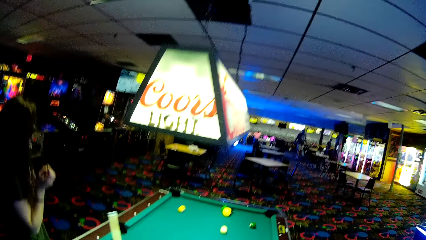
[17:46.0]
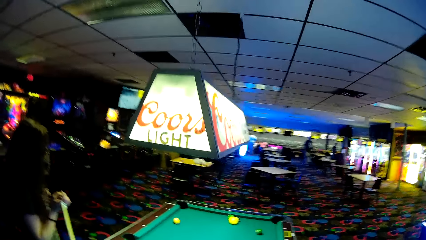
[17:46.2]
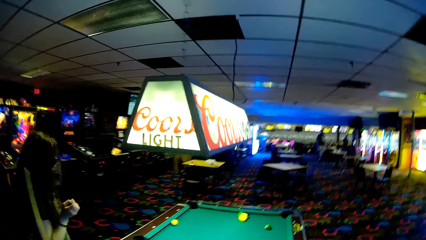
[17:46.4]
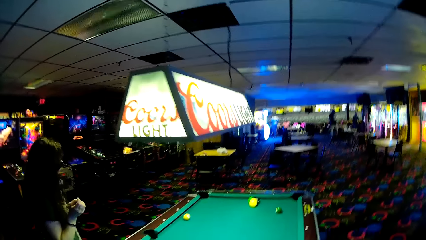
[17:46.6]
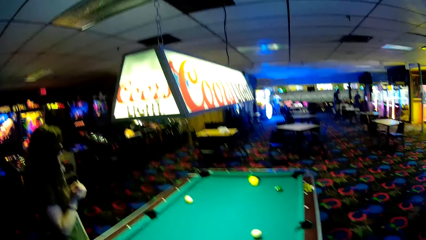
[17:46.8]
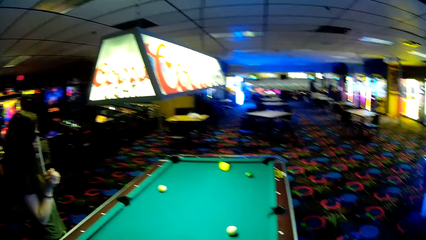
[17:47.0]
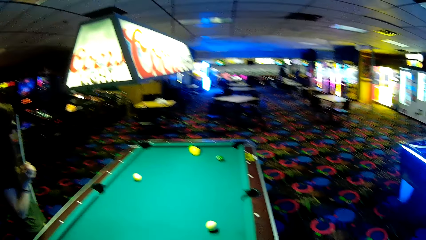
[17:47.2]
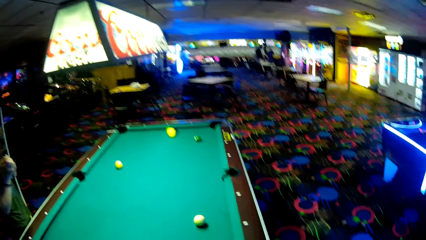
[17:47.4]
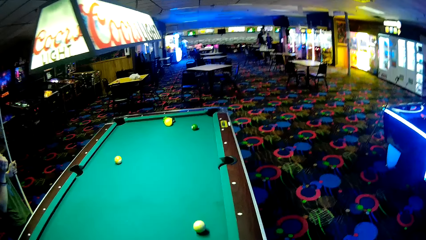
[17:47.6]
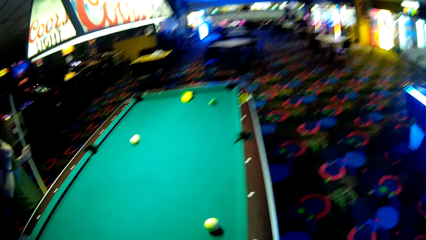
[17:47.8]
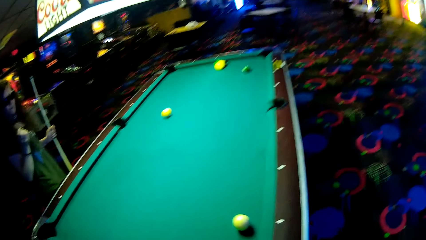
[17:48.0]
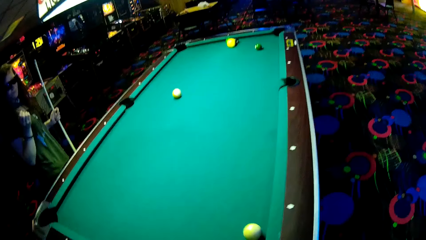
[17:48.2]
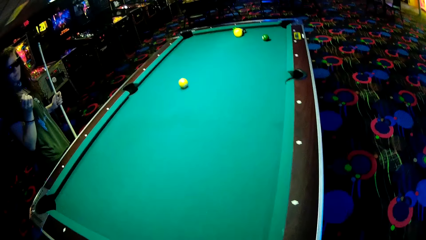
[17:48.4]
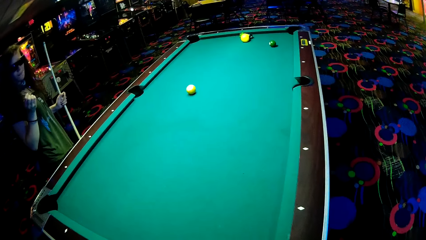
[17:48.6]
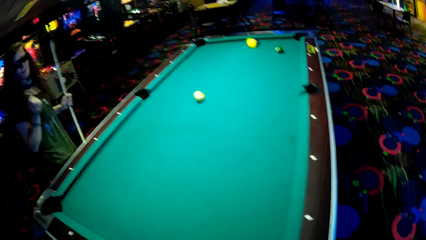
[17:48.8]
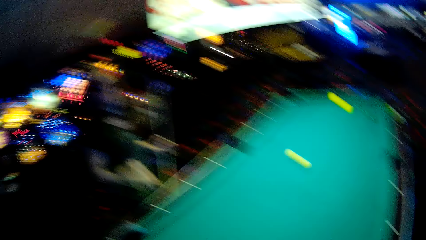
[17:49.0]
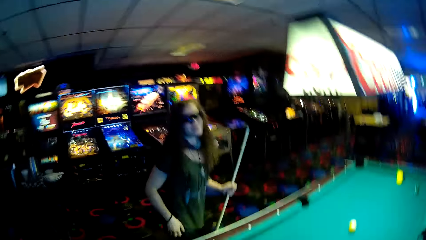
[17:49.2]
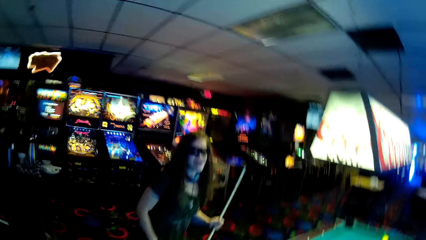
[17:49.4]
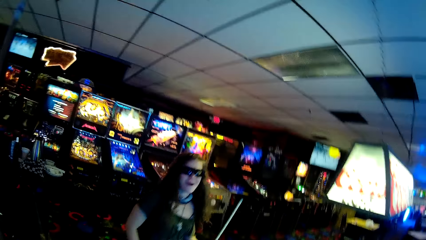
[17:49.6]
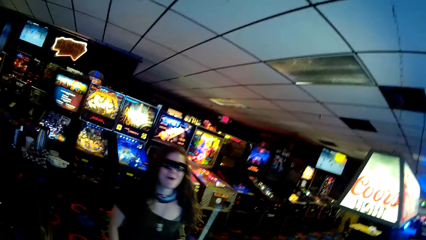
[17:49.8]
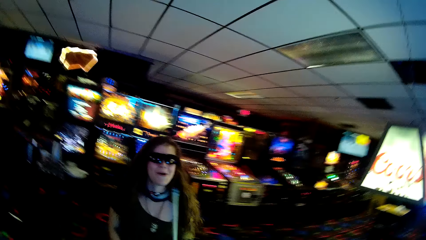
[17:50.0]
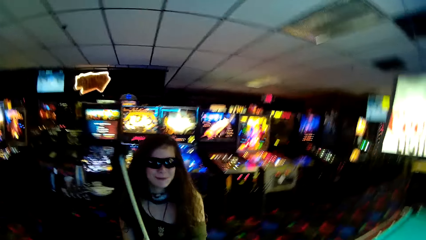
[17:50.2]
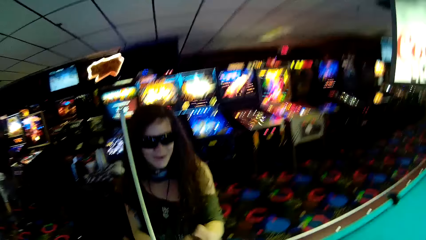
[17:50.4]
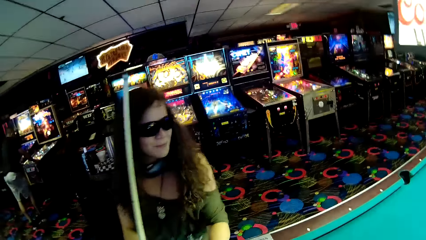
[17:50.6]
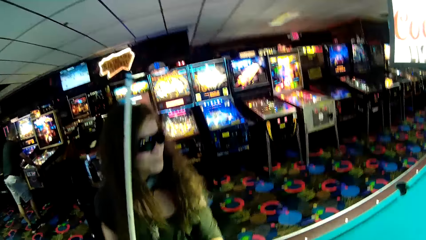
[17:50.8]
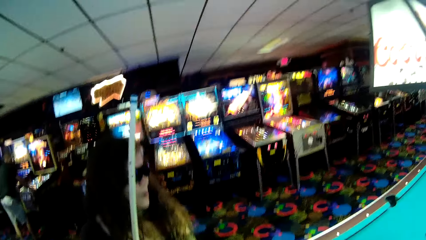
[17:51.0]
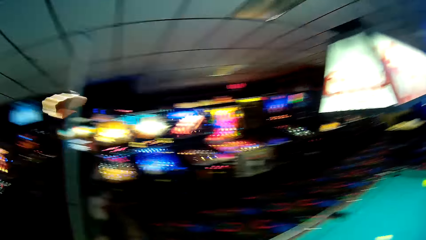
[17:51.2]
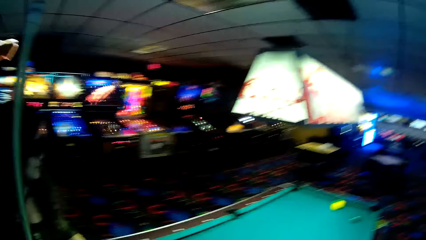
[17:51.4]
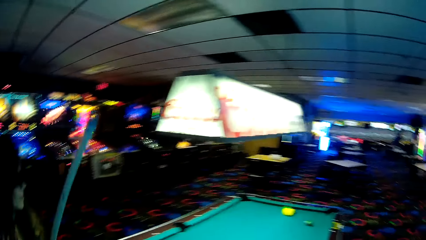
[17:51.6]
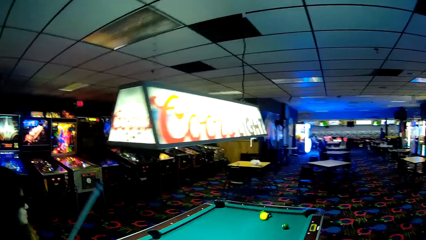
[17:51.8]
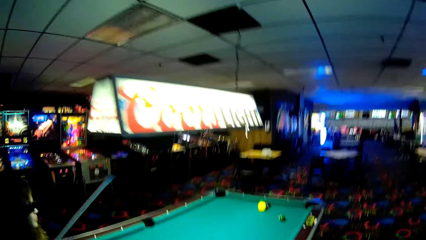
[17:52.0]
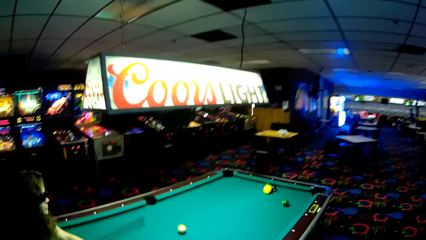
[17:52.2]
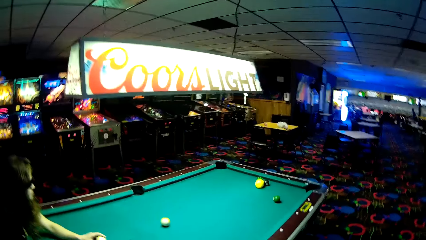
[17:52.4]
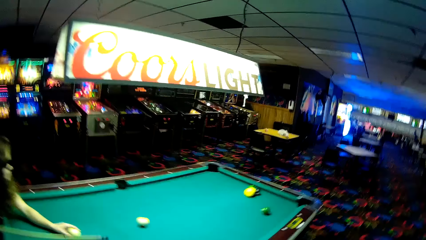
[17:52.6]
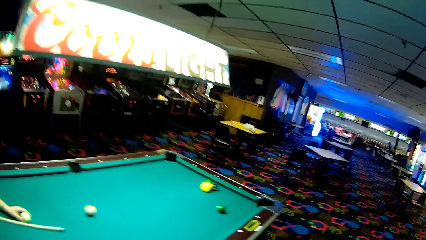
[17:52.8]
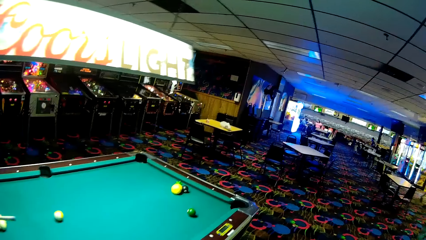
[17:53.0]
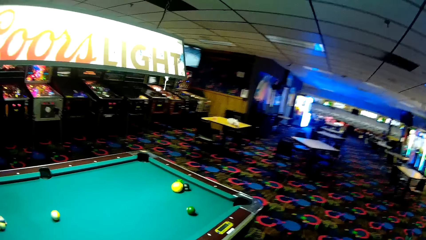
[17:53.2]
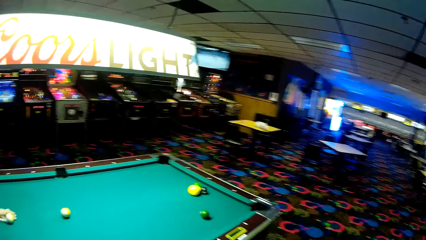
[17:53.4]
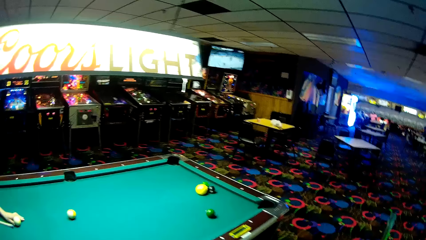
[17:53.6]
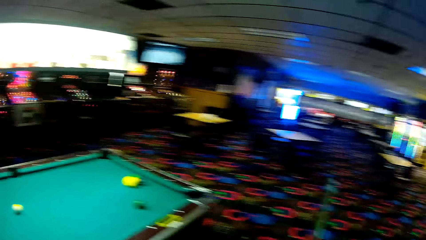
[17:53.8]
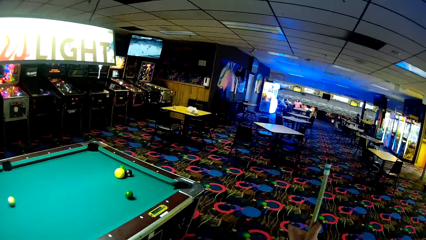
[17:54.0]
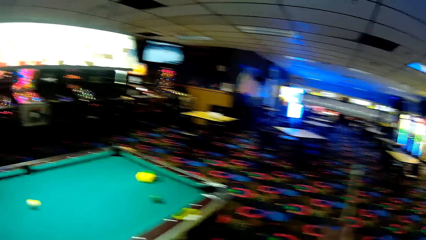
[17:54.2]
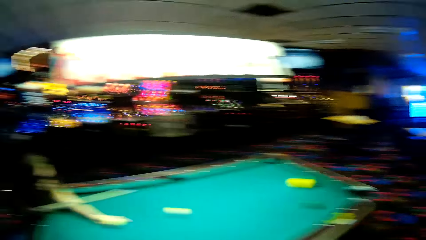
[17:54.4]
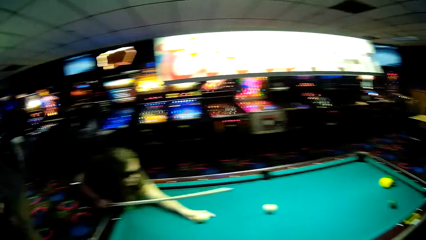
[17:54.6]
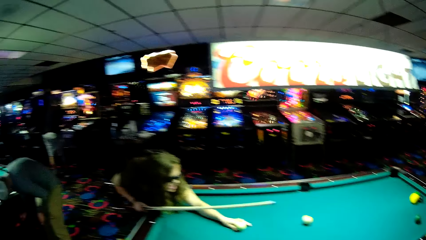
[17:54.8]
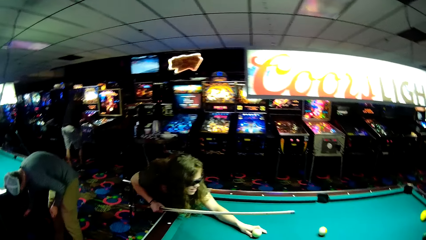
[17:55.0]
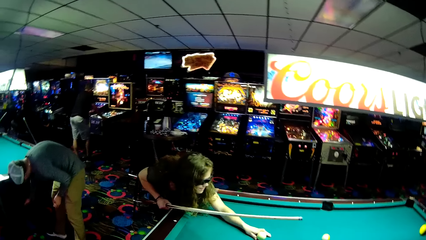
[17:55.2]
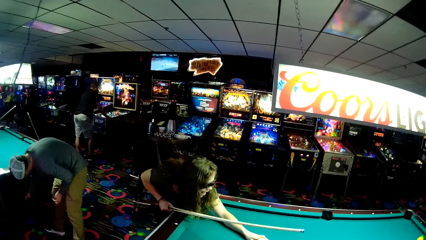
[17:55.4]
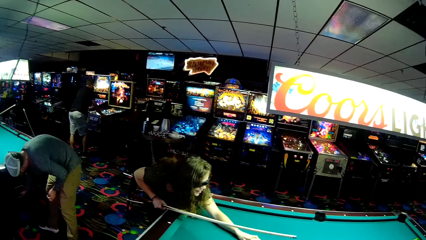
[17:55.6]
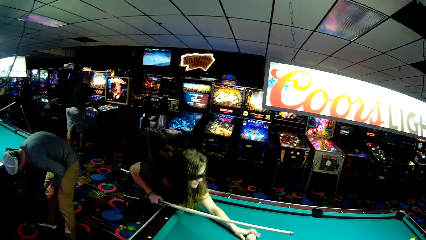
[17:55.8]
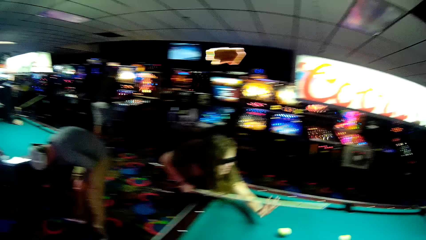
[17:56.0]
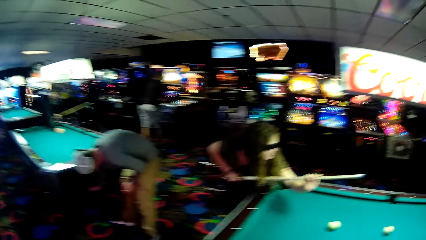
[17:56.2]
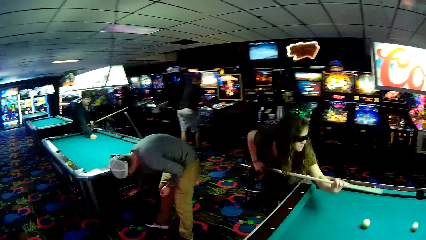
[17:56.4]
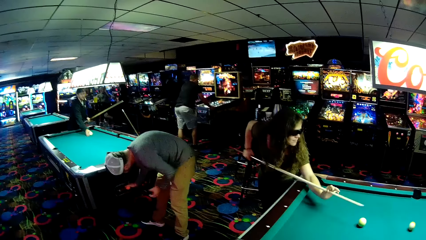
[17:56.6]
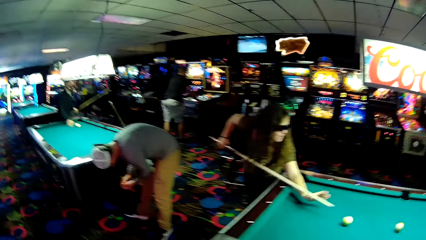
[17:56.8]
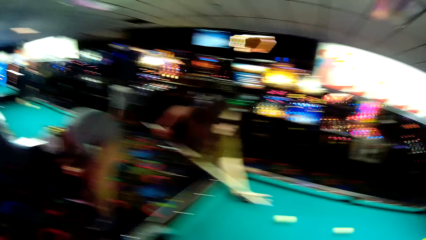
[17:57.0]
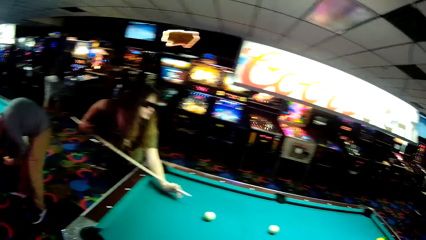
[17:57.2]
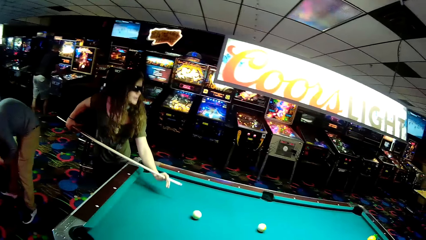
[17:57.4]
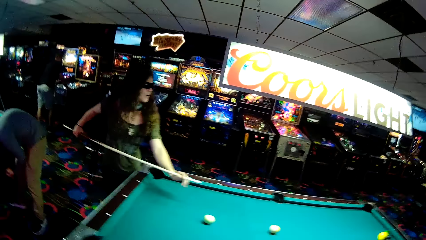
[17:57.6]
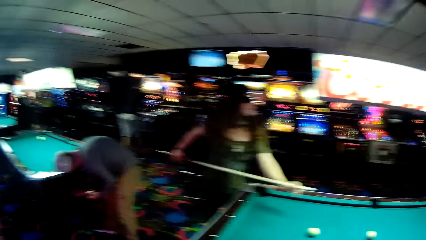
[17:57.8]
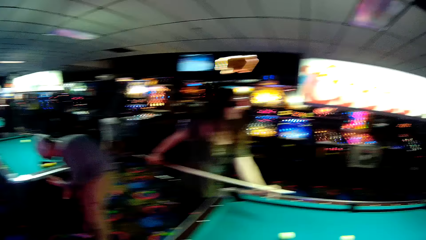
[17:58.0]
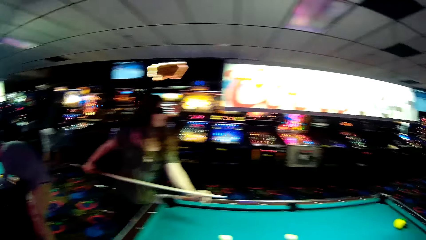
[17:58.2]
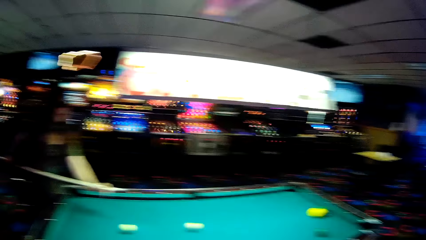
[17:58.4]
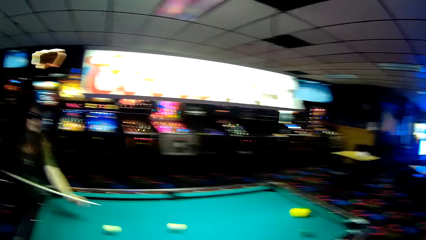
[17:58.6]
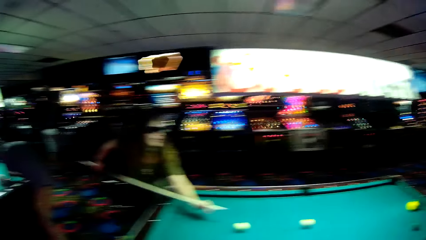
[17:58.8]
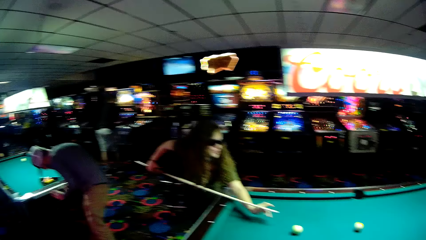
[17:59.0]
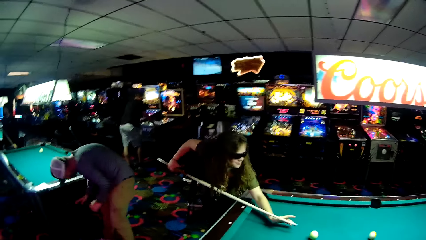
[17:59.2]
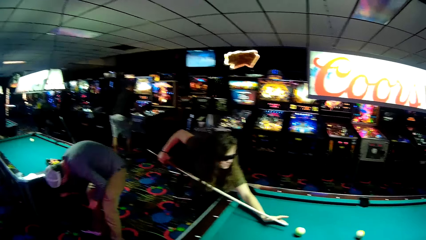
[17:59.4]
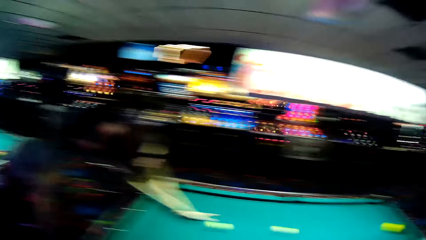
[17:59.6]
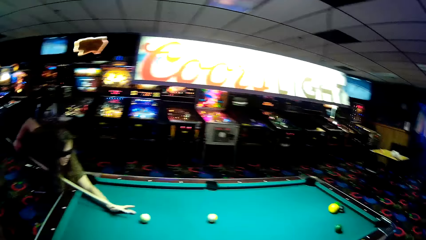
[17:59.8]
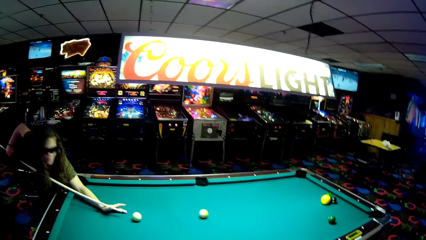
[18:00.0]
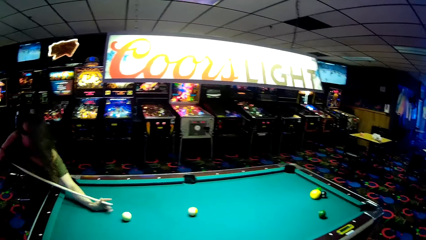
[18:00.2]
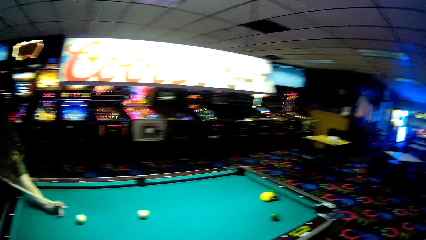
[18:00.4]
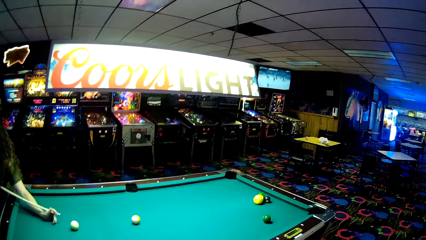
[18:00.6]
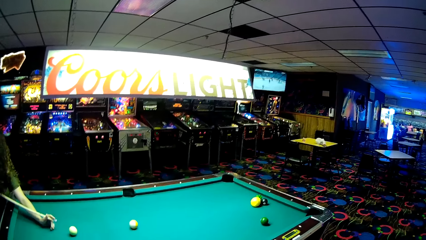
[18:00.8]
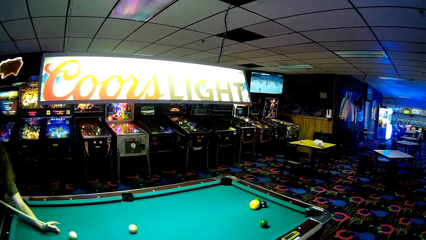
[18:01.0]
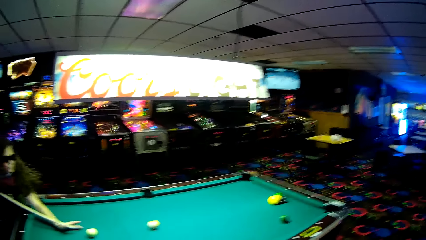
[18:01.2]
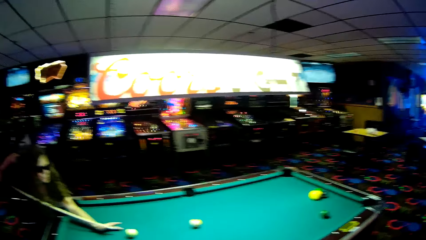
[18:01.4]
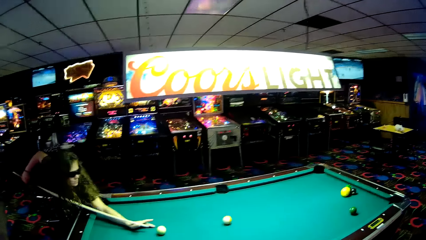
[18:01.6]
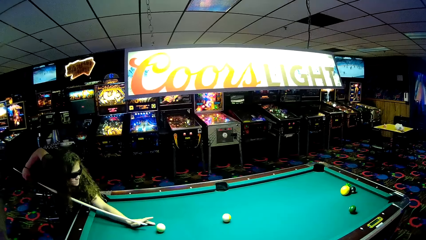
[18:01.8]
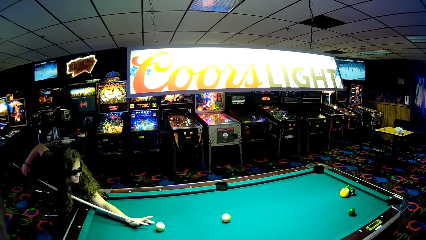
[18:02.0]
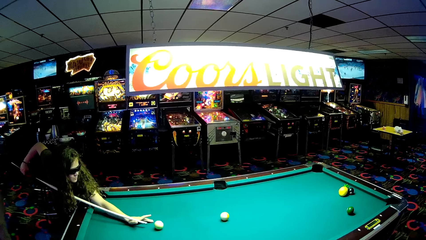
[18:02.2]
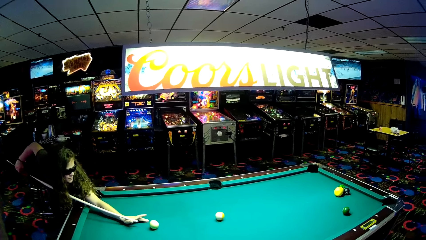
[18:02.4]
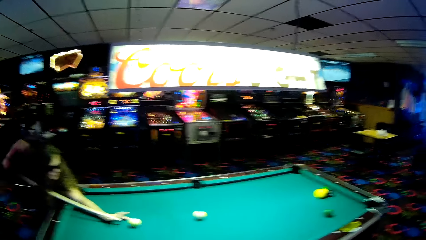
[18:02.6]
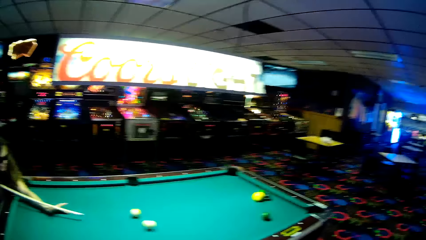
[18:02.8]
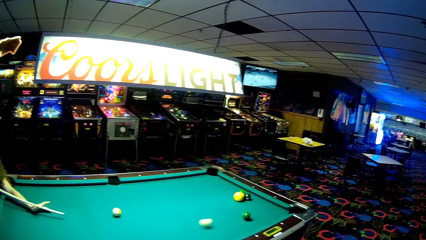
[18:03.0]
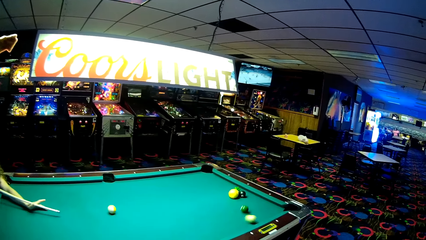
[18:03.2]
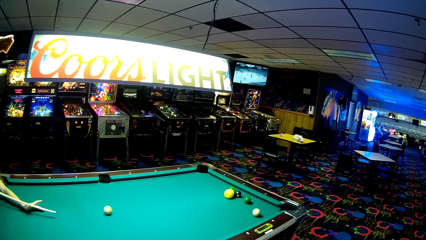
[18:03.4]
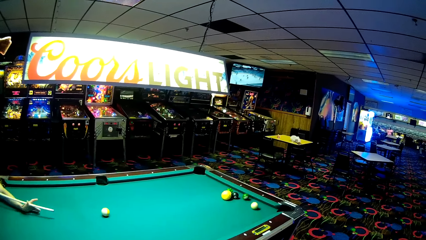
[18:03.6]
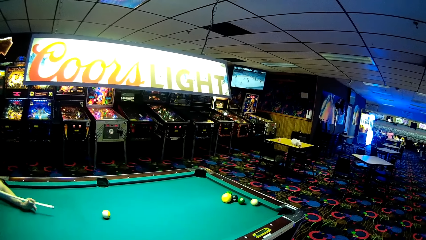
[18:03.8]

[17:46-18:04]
The camera wearer walks around a casino. A lady walks around the casino. The camera wearer walks around the casino. The lady plays a pool table game. A man bends on the floor. The lady pushes a ball on a pool table. The camera wearer looks around the casino.
